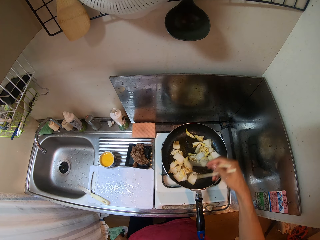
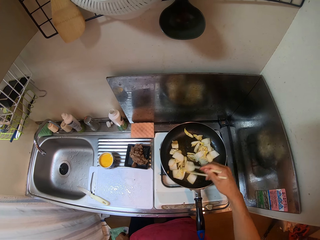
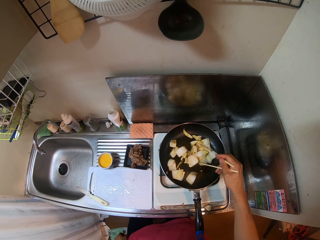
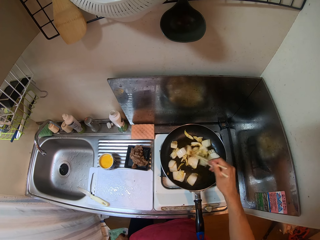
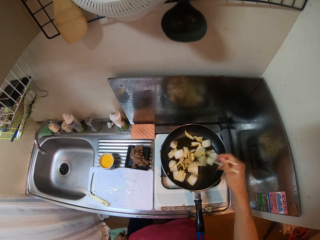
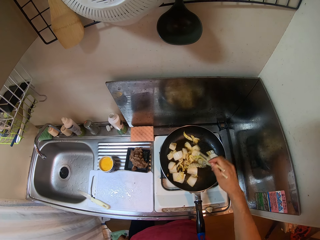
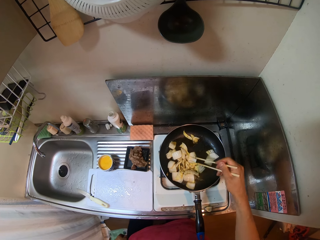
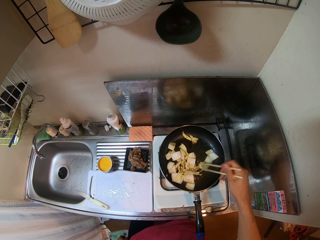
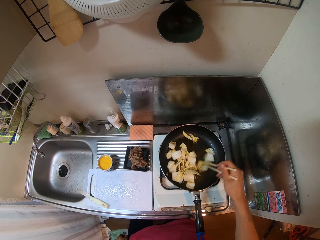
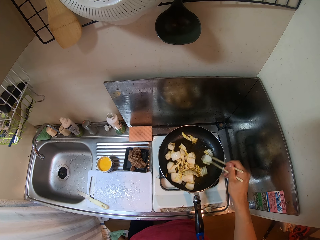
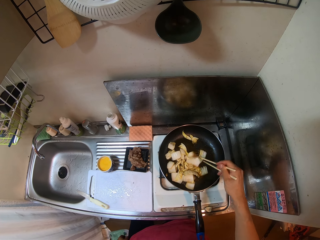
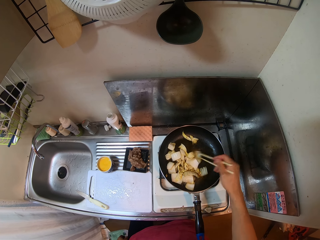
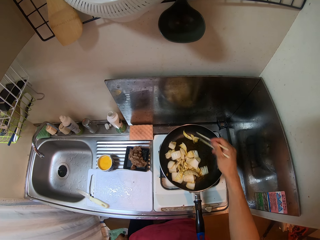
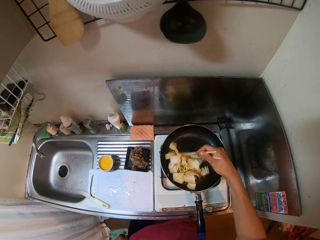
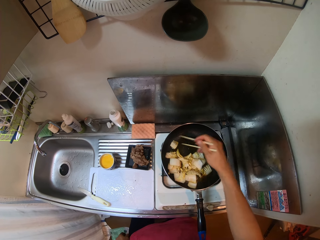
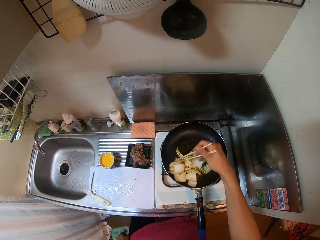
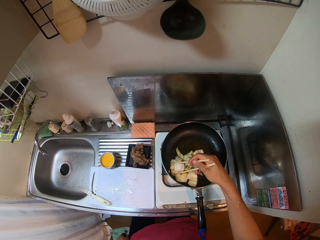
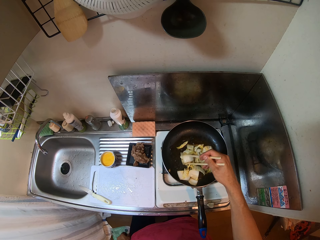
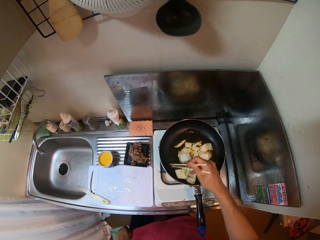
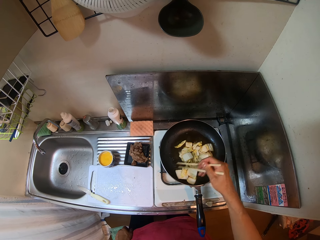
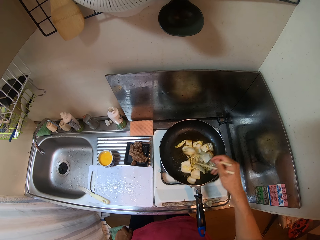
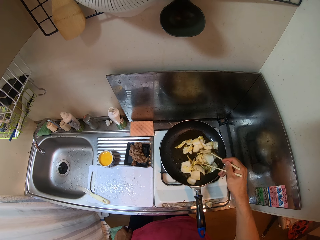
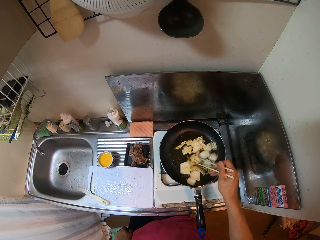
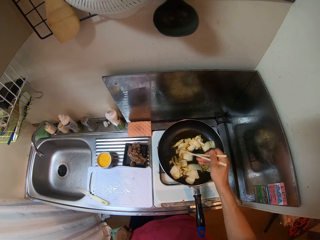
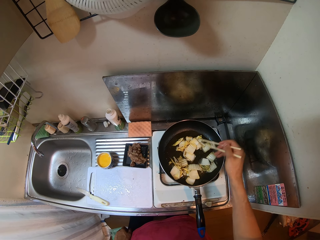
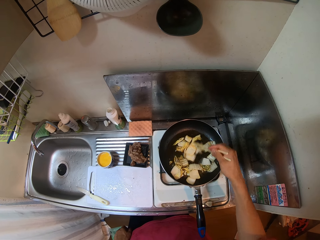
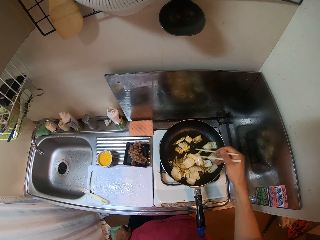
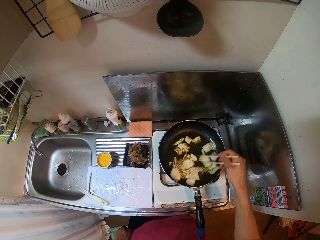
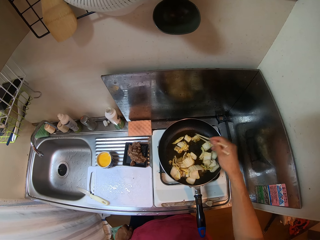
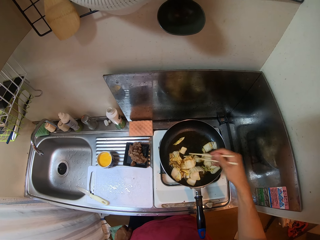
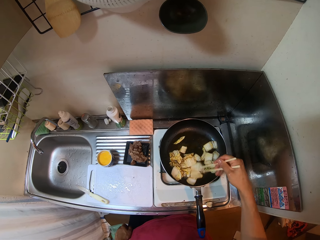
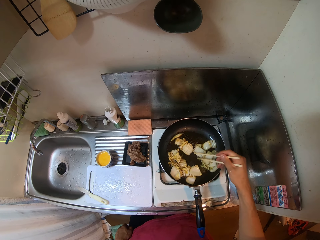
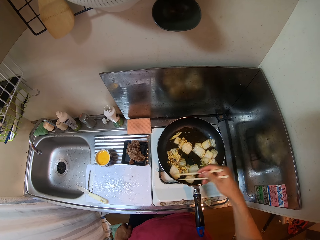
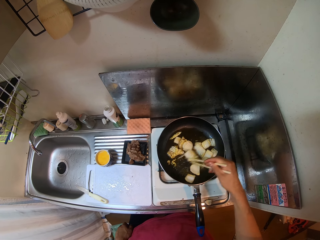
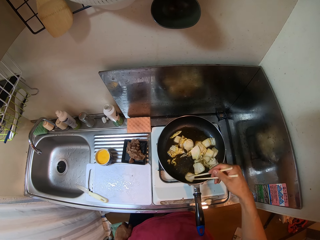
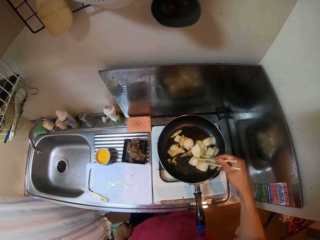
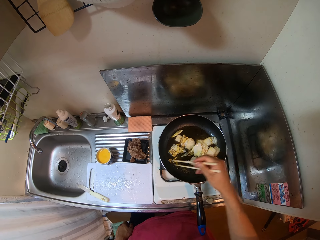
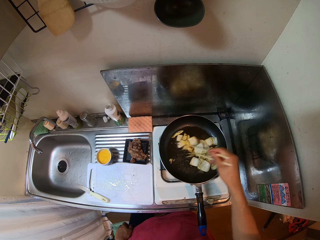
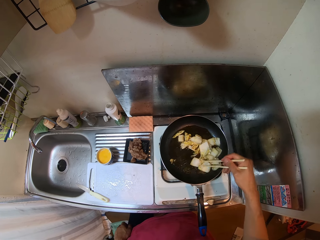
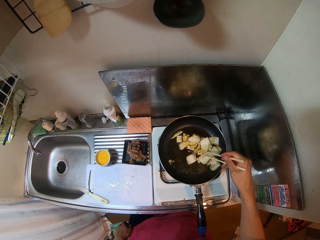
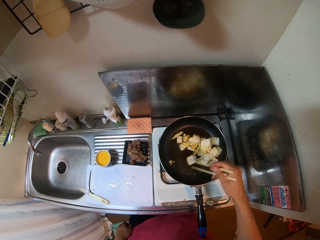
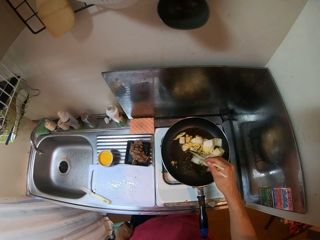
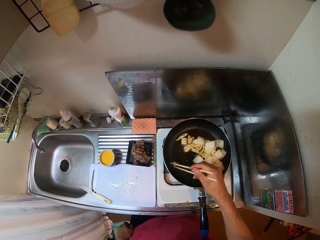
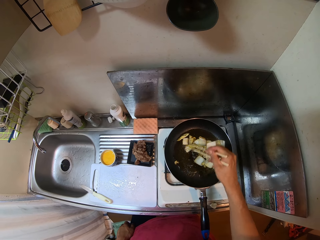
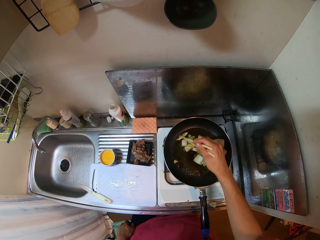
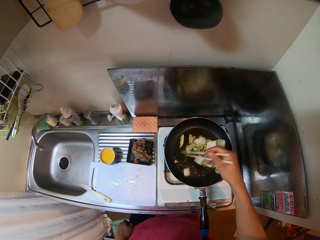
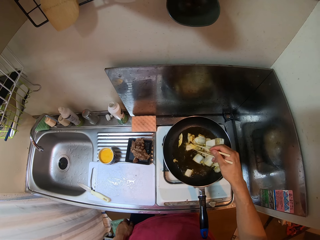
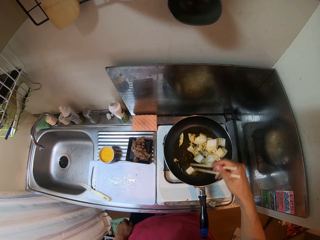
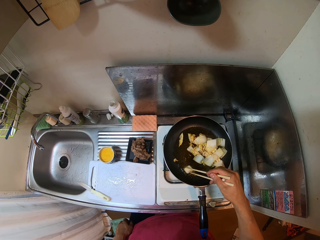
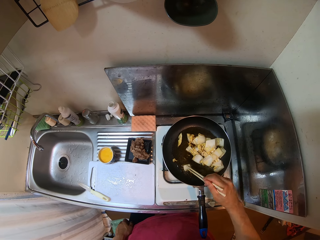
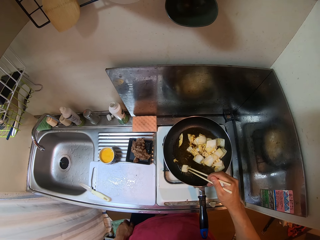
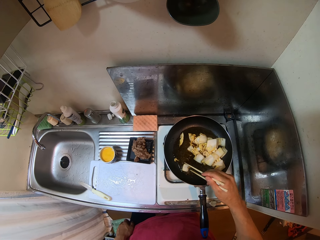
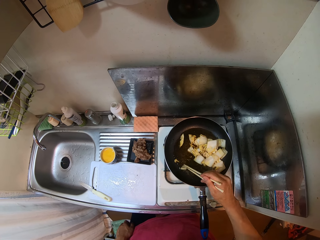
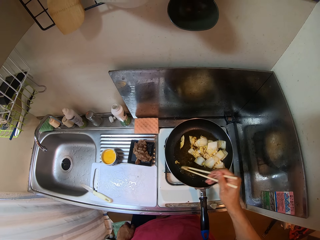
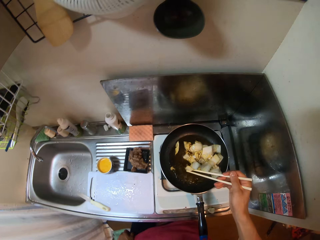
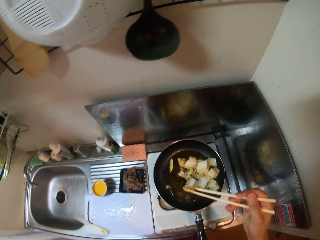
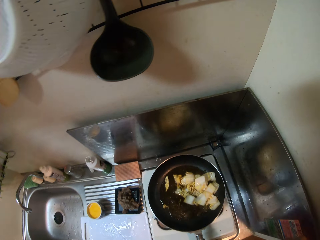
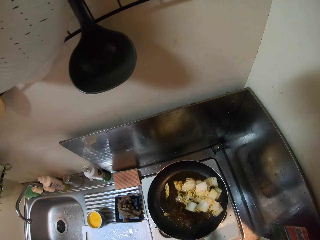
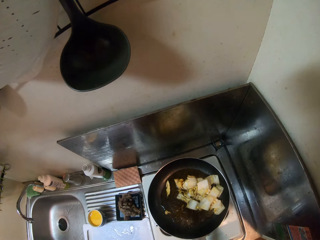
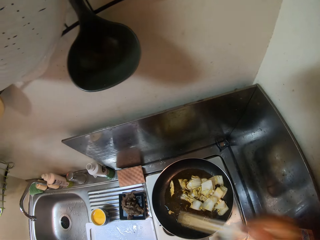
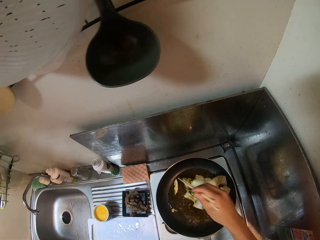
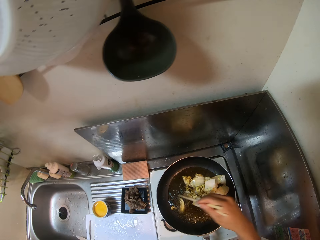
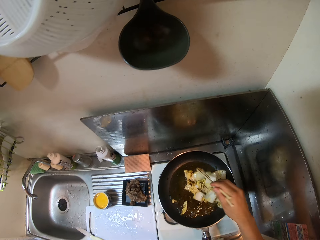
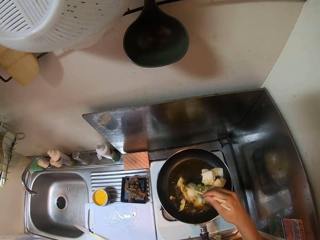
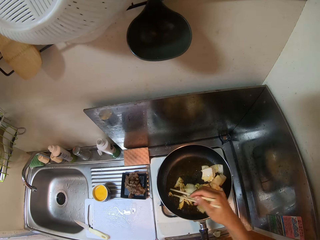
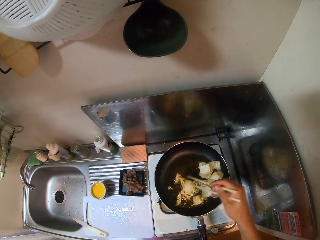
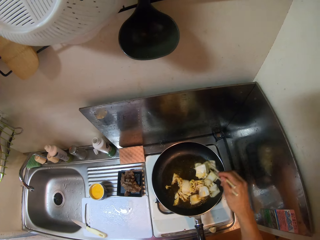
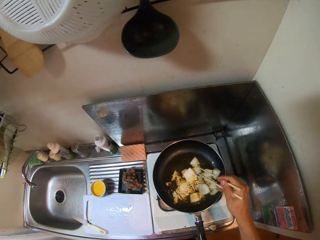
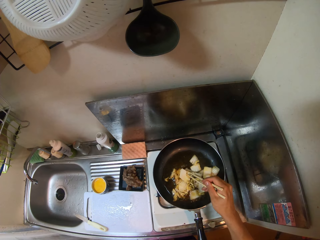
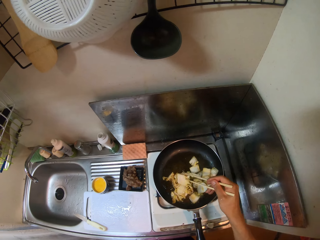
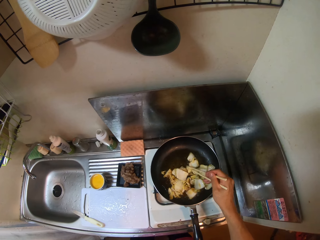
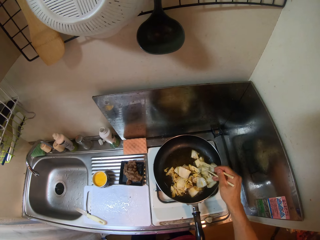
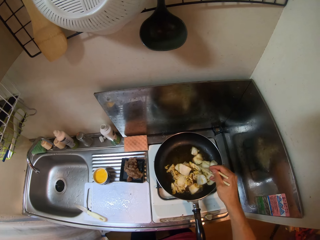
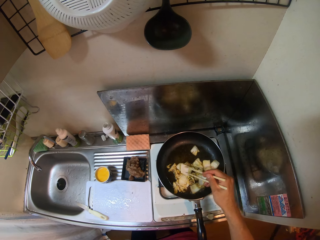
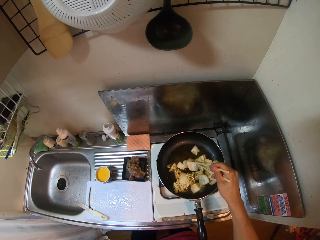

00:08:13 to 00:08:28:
The camera wearer picks a piece of endive with the chopstick in his right hand. He puts the endive in his mouth. He tastes the vegetable. He stirs the endive in the frying pan with the chopstick.

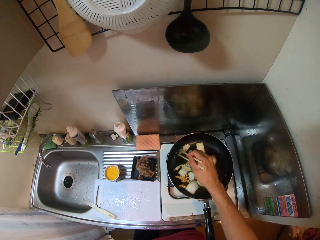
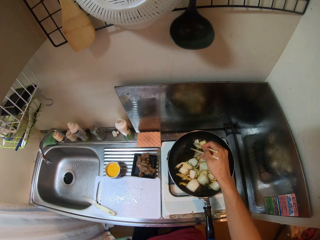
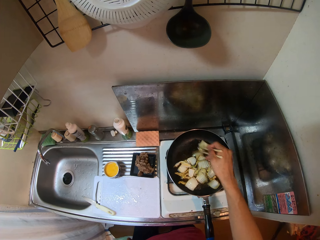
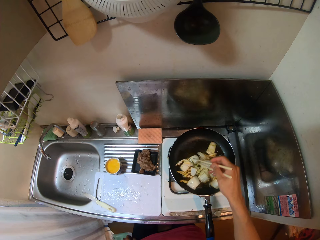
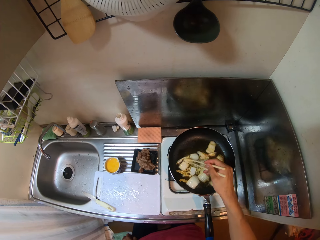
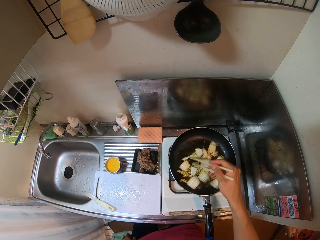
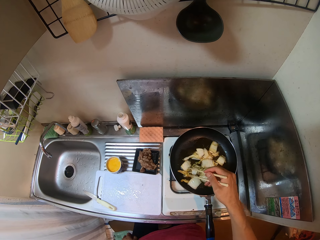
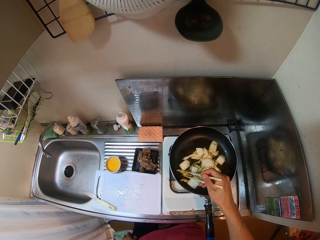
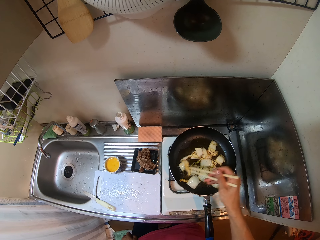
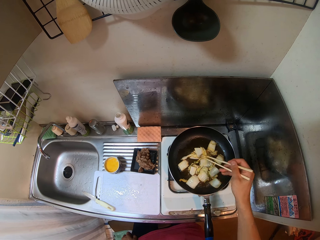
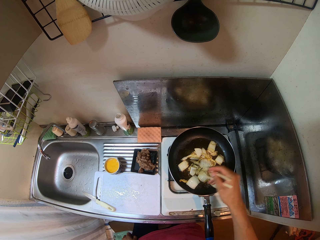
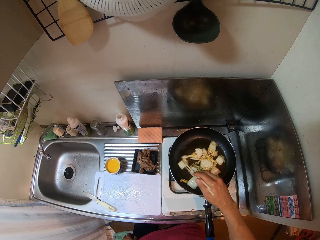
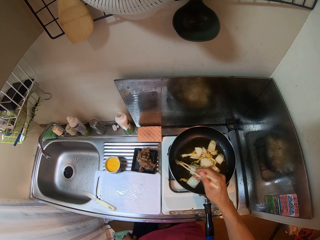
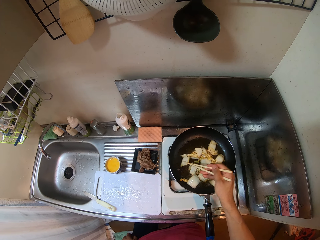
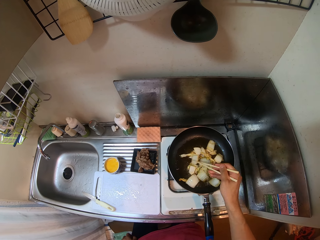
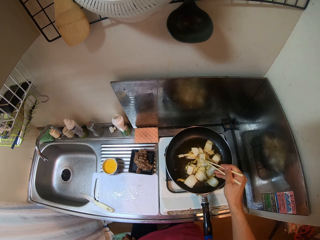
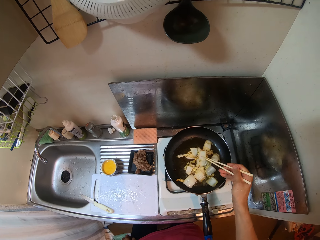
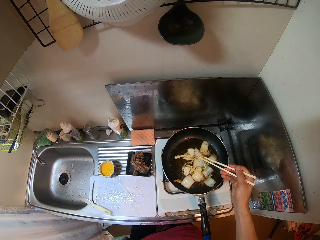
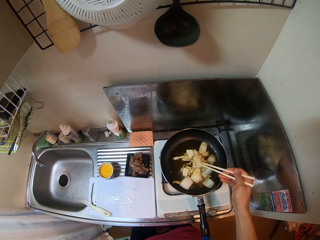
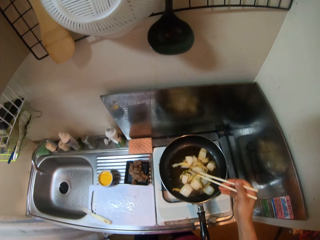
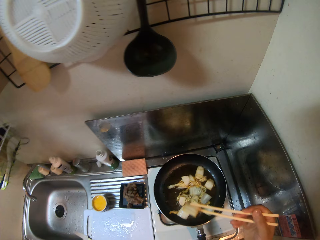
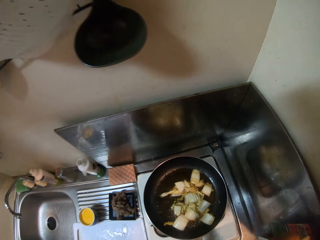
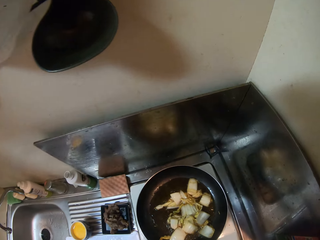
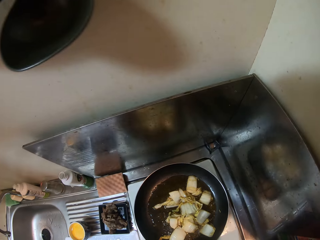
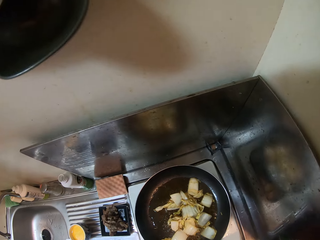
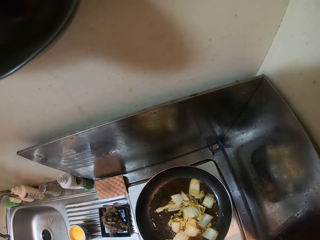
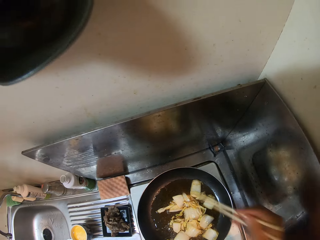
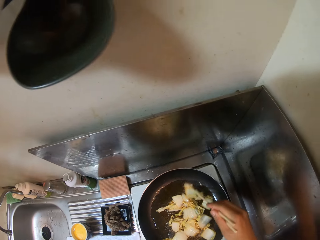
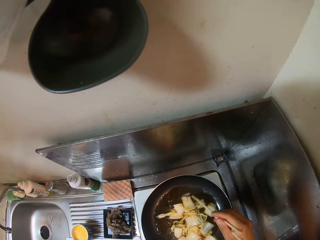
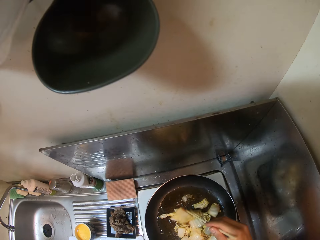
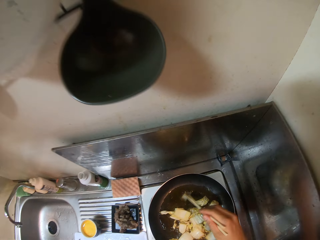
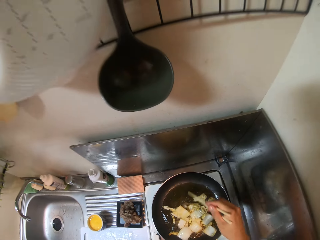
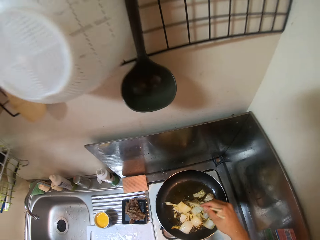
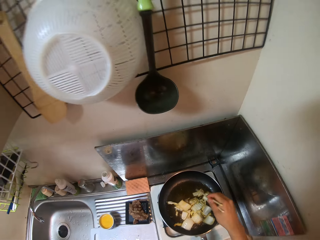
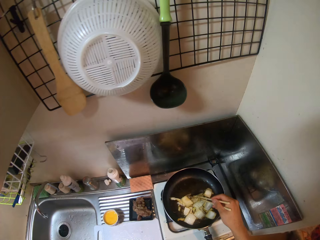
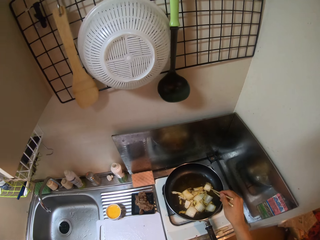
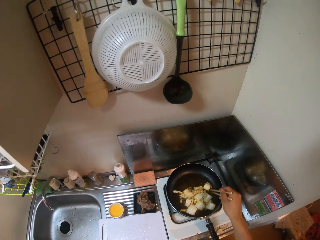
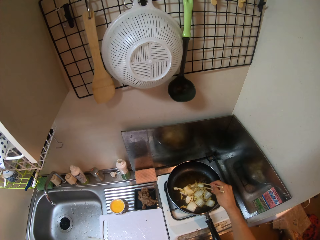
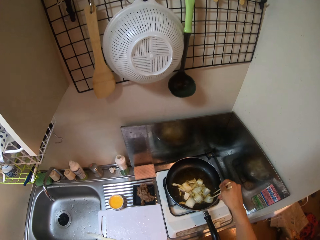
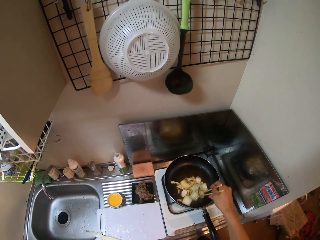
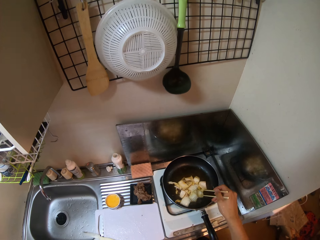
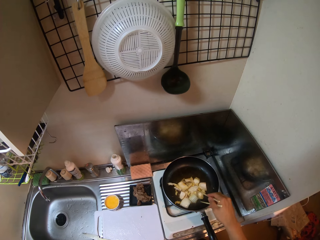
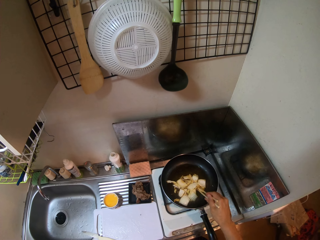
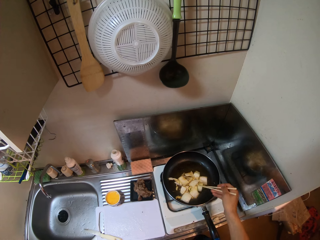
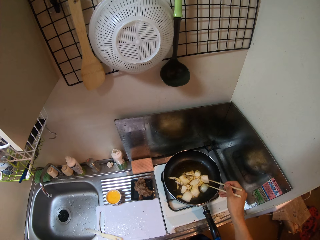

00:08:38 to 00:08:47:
The camera wearer picks a piece of endive with the chopstick in his right hand. He puts the endive in his mouth. He eats the vegetable. He stirs the endive in the frying pan with the chopstick.
